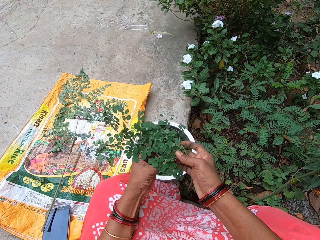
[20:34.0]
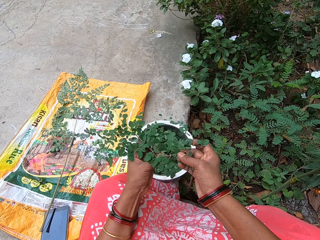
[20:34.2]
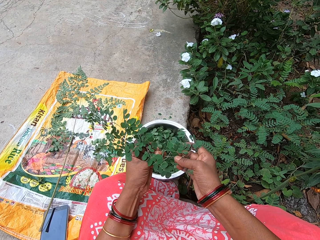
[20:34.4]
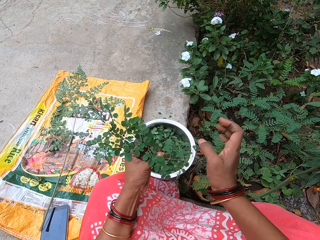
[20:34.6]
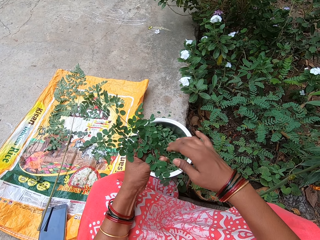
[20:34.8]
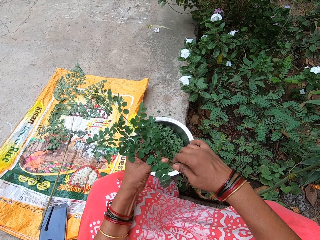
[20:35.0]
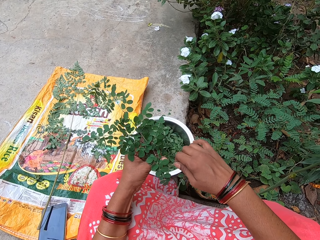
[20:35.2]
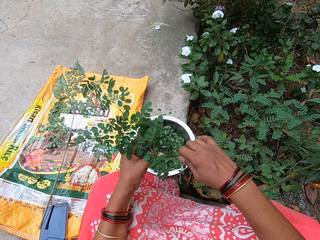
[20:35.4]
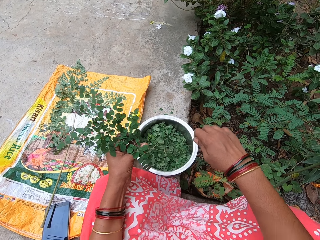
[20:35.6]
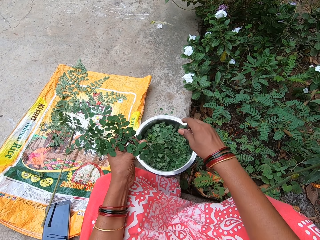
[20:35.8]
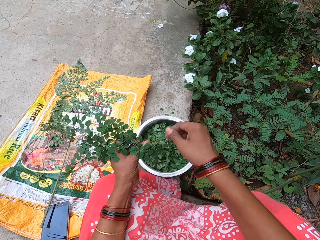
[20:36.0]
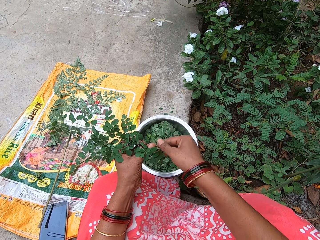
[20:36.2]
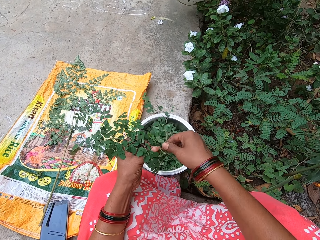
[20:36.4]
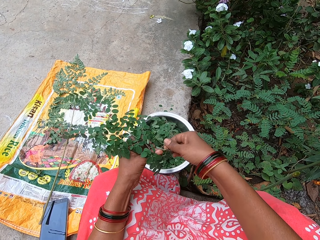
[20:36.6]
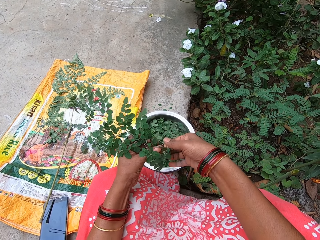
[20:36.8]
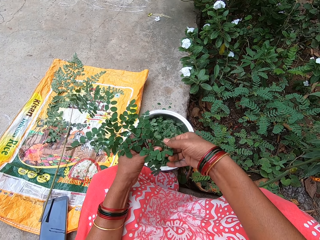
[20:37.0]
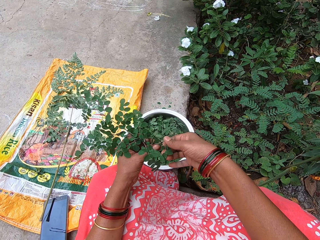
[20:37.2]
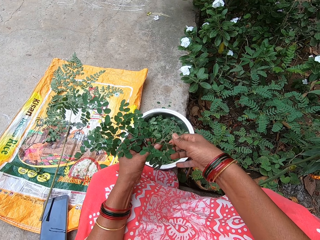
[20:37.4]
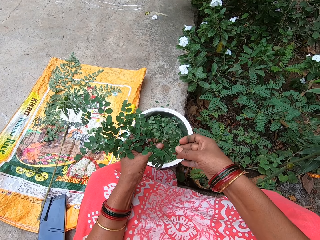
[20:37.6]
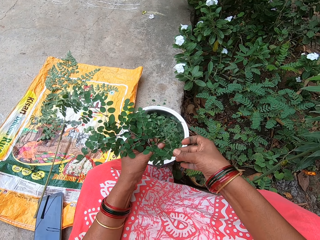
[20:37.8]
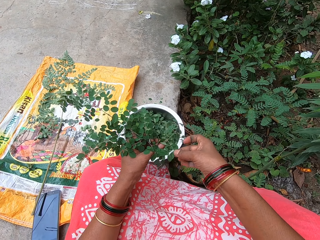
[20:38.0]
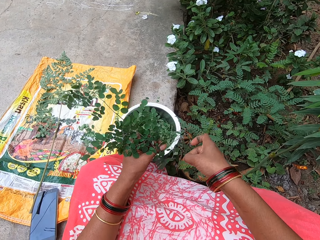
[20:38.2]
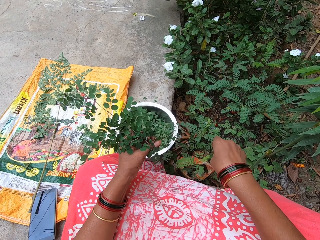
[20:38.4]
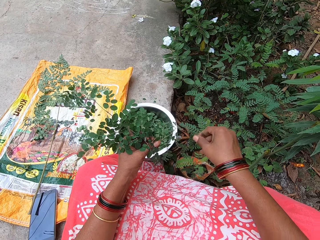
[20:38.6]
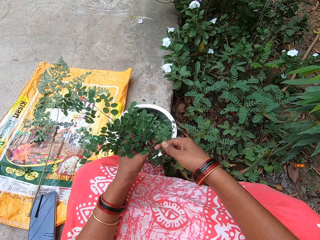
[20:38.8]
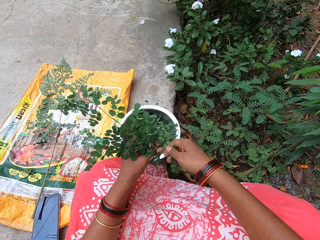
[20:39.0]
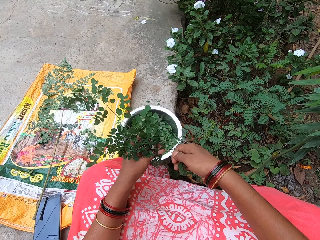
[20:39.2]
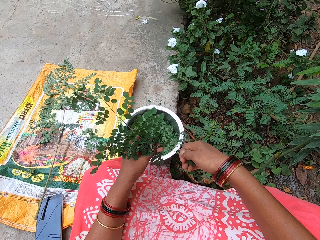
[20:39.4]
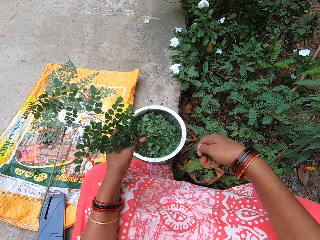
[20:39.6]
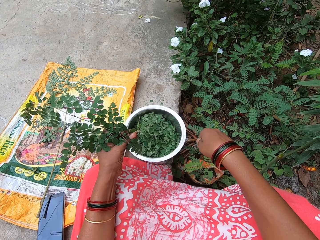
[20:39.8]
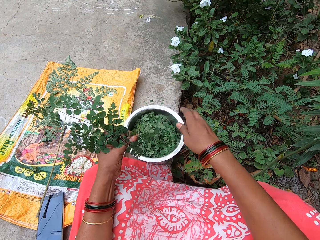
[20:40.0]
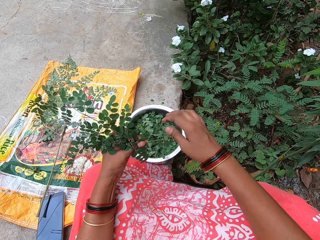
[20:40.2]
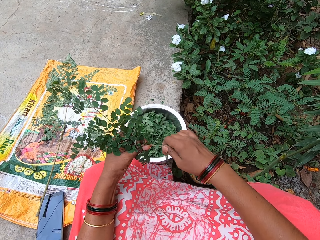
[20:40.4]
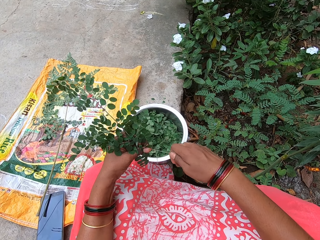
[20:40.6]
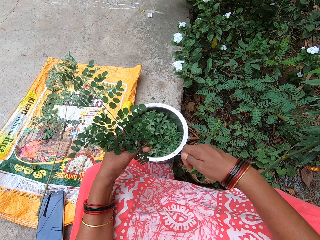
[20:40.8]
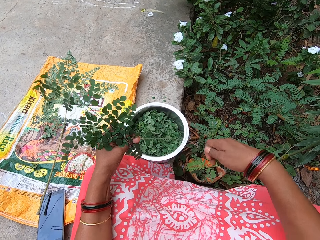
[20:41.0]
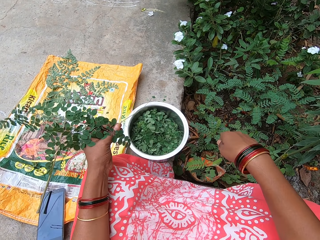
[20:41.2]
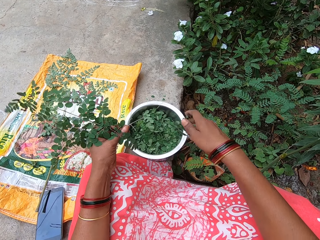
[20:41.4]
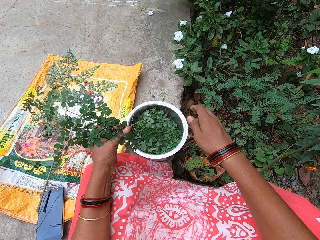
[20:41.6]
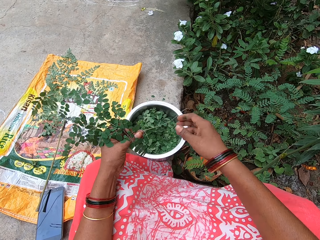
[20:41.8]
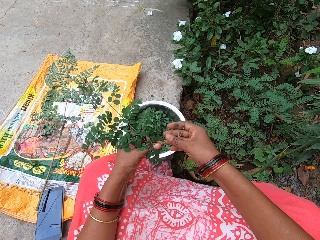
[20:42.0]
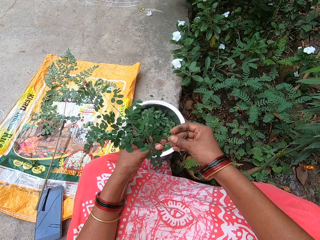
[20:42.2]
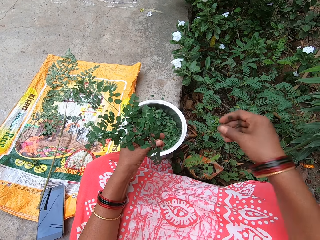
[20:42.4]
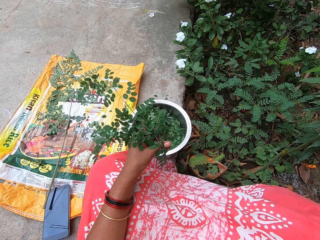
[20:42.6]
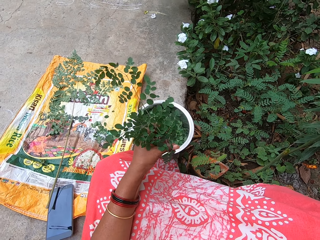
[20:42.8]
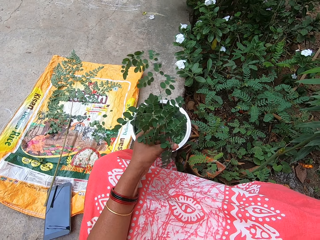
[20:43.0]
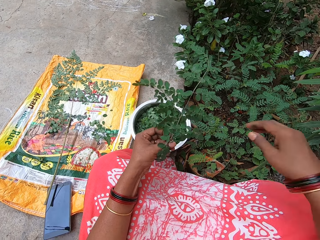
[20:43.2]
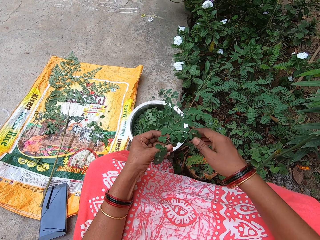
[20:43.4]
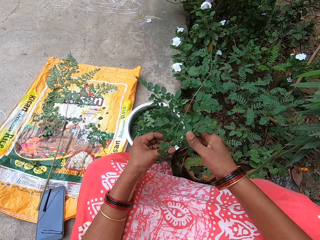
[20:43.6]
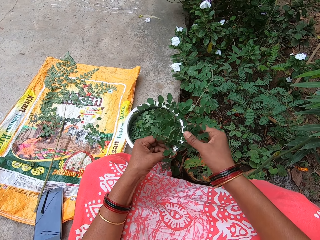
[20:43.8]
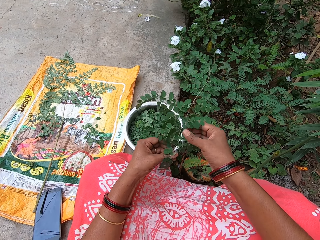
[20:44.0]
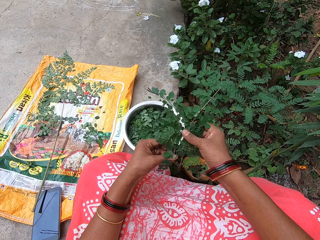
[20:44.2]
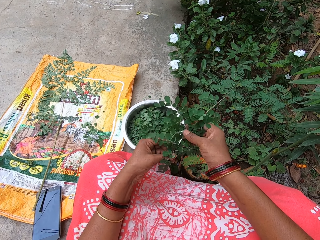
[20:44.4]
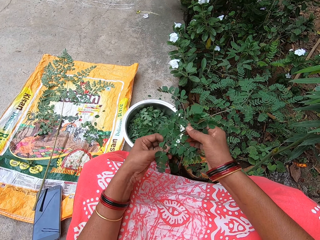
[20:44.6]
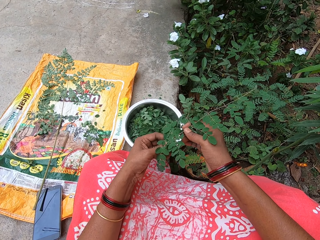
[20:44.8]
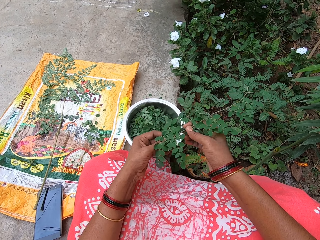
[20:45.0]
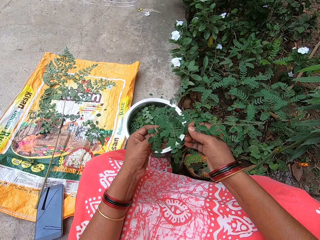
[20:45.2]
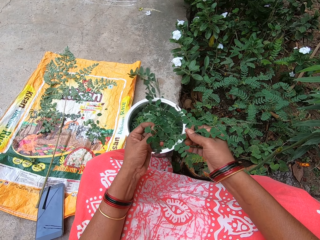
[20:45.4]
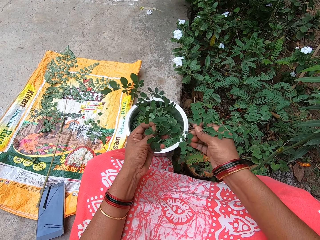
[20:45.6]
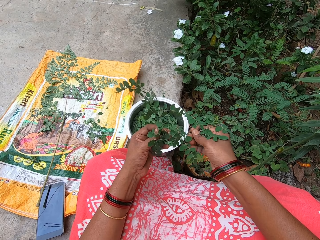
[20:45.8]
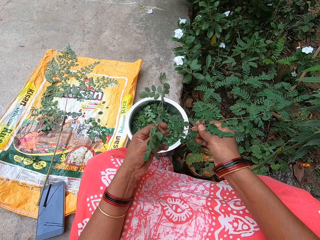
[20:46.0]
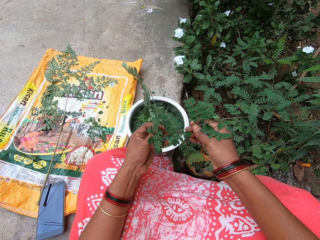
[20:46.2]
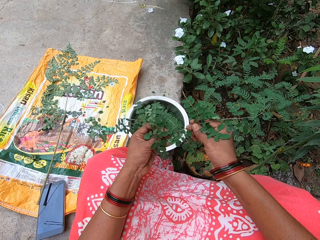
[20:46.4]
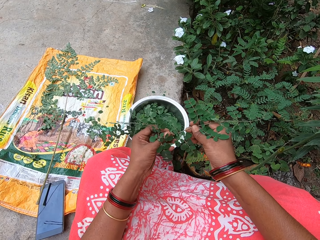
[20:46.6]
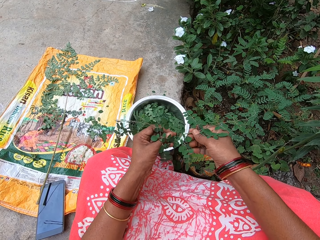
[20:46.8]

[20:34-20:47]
The camera wearer removes leaves from the branch in her left hand with her right hand to a pot. She removes leaves from the branch in her left hand with her right hand again. She tosses the leaves to the ground with her right hand. She removes leaves from the branch in her left hand with her right hand. She drops the leaves into the bowl on the ground with her right hand. She removes leaves from the branch in her left hand with her right hand. She drops the leaves into the bowl on the ground with her right hand. She takes the petiole from her left hand with her right hand. She tosses the petiole away to the field with her right hand. She holds the branch in her left hand with her right hand. She removes leaves from the stalk to the pot.

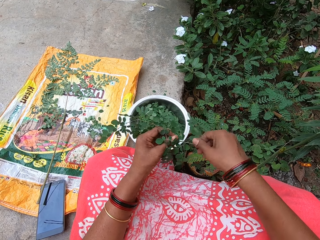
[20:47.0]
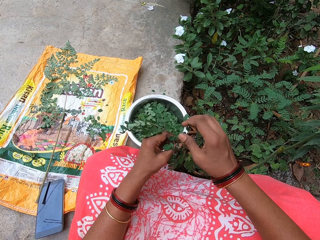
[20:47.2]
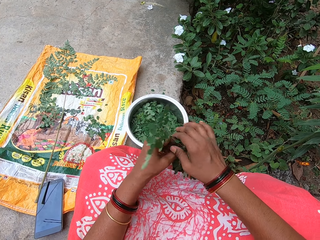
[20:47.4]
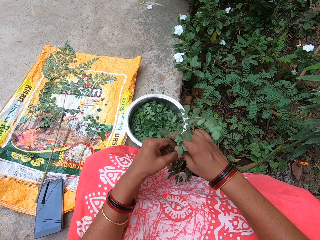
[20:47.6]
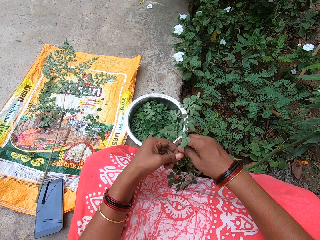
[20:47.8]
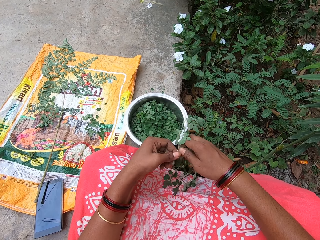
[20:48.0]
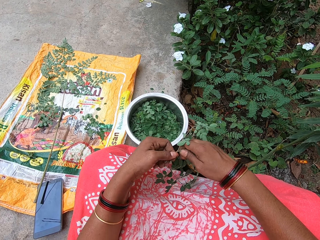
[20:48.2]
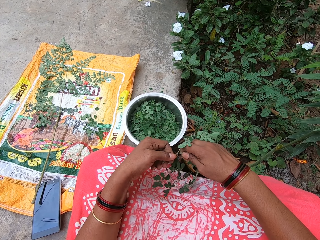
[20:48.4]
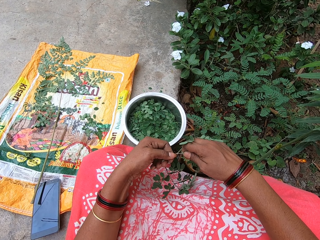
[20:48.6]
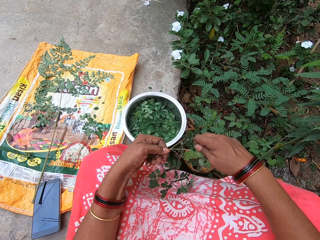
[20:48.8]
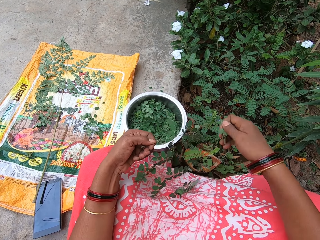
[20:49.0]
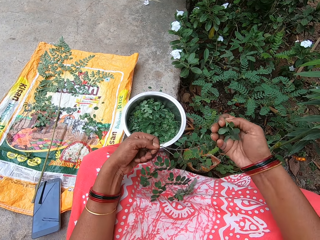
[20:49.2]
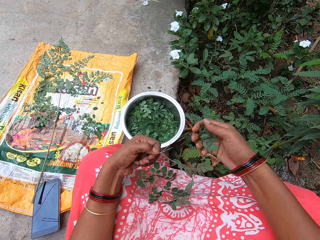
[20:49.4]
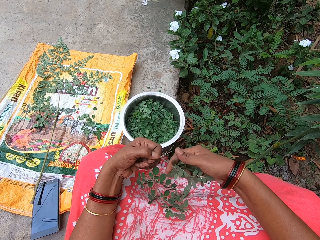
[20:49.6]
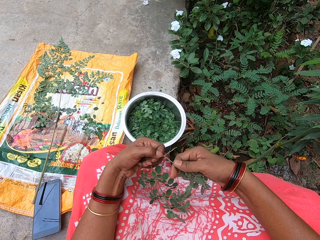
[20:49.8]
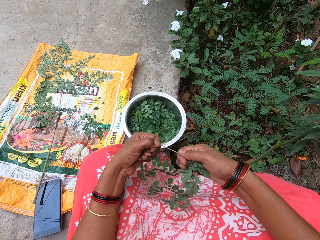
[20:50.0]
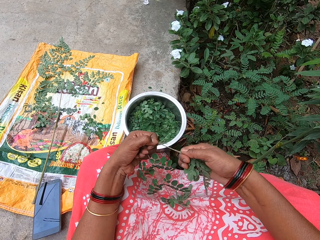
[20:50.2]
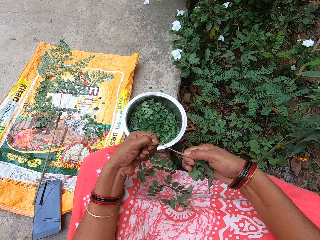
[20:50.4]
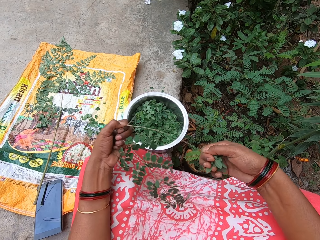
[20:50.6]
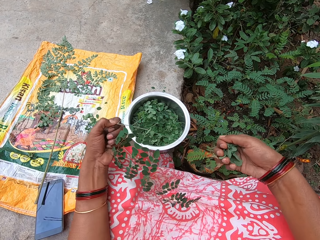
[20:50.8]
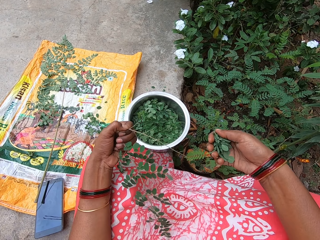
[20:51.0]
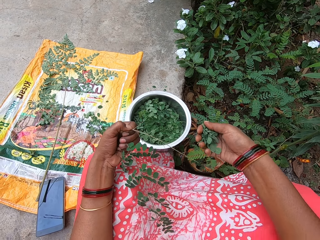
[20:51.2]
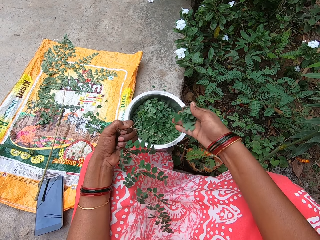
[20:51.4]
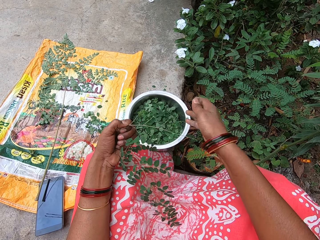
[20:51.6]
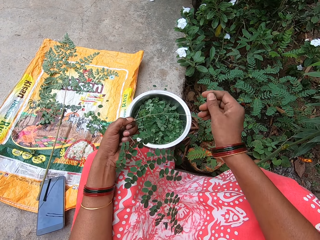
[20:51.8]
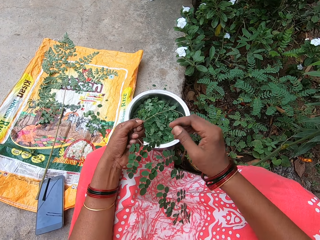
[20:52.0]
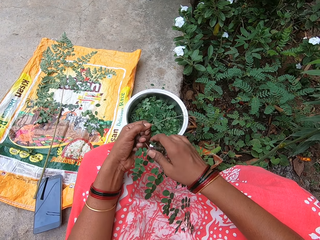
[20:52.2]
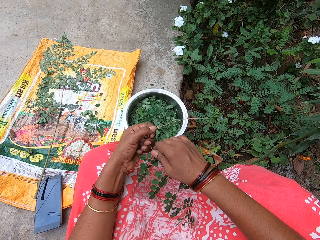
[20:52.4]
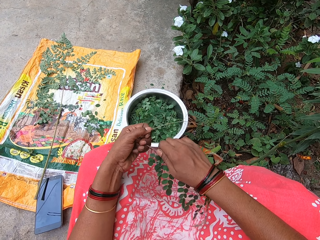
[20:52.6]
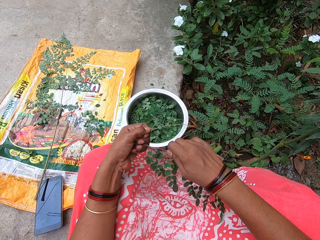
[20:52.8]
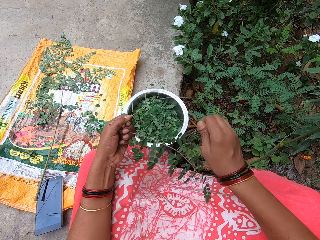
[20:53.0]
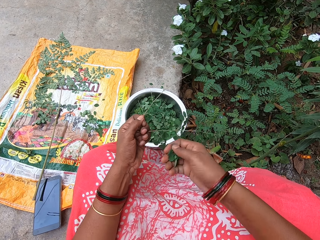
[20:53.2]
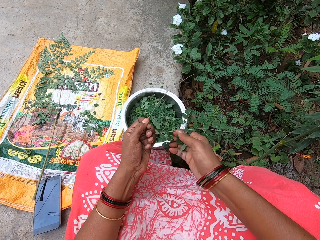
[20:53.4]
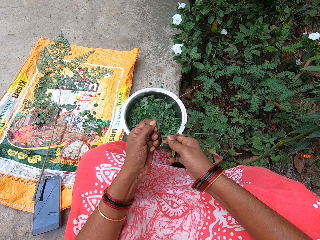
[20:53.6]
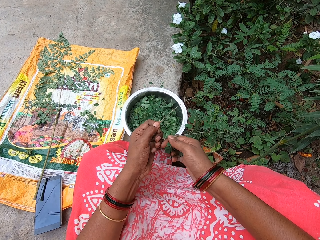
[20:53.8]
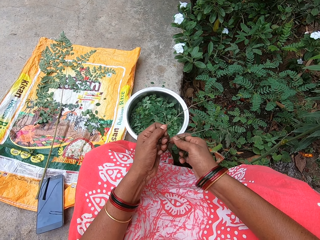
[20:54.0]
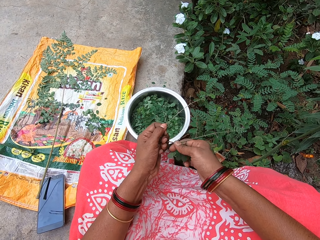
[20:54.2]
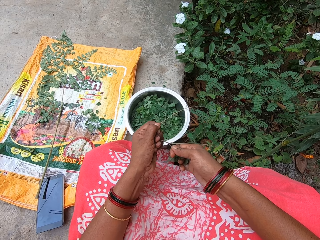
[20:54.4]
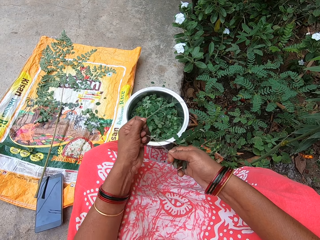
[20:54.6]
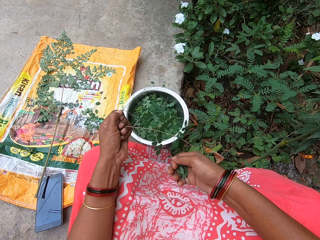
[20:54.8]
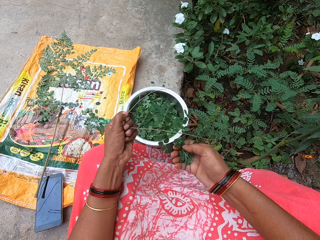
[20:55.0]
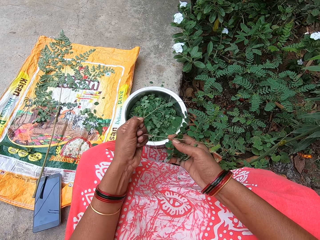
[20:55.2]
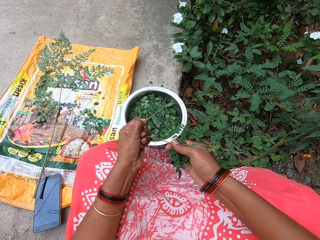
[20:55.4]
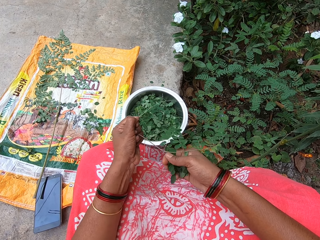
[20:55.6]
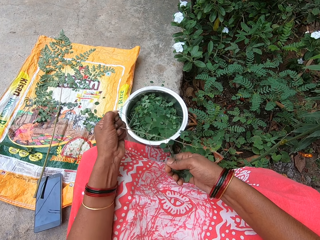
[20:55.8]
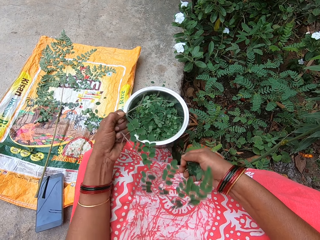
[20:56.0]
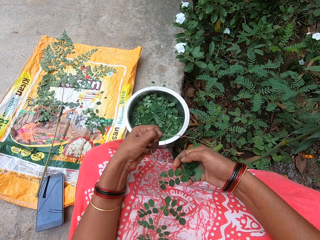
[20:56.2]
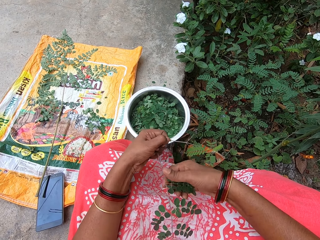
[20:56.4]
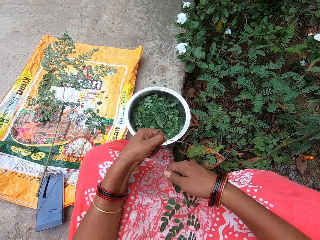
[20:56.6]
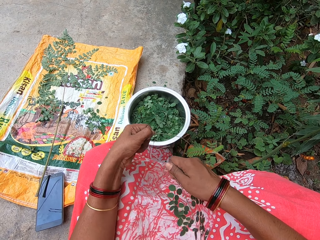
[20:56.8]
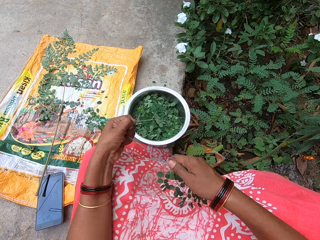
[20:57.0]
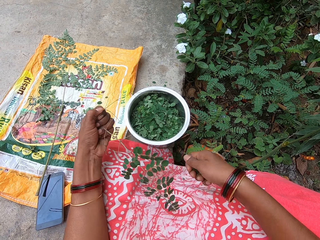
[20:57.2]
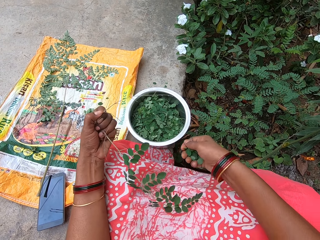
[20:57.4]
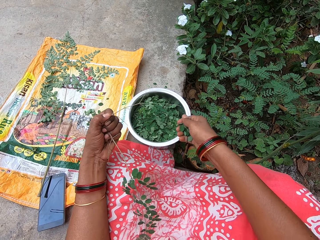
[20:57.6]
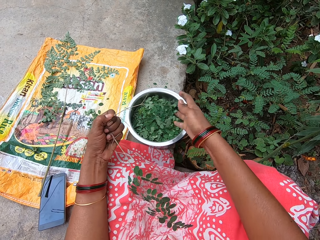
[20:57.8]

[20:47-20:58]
The camera wearer removes leaves from the branch in her left hand with her right hand. She does so again. She drops the leaves into the bowl on the ground with her right hand. She removes leaves from the branch in her left hand with her right hand repeatedly. She drops the leaves into the bowl on the ground with her right hand.
